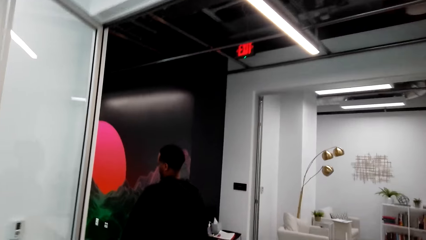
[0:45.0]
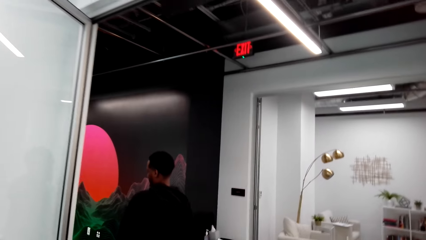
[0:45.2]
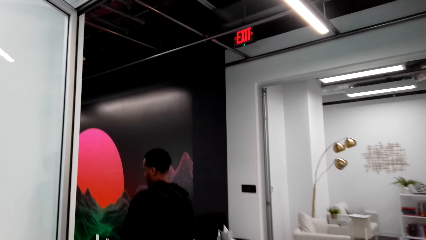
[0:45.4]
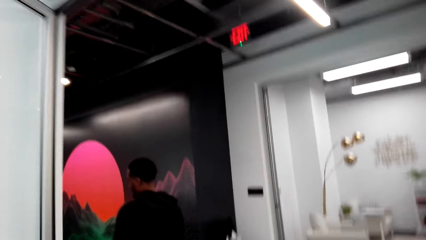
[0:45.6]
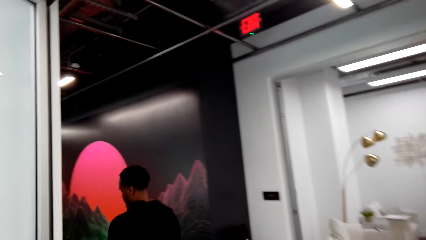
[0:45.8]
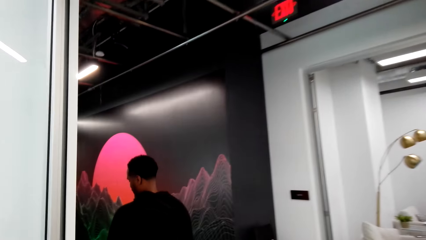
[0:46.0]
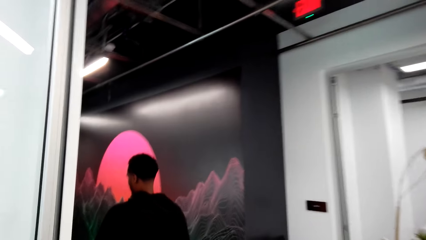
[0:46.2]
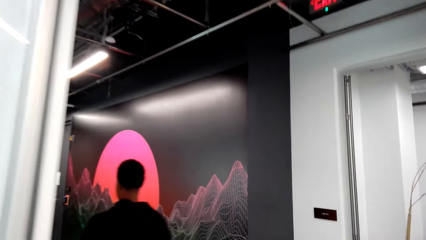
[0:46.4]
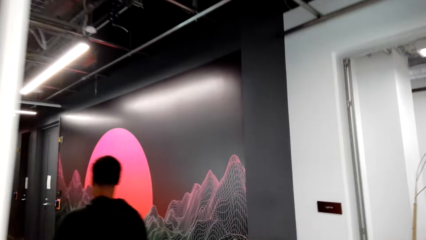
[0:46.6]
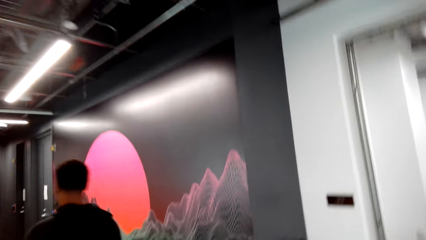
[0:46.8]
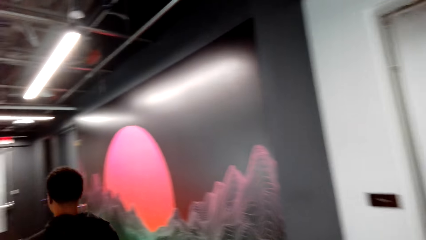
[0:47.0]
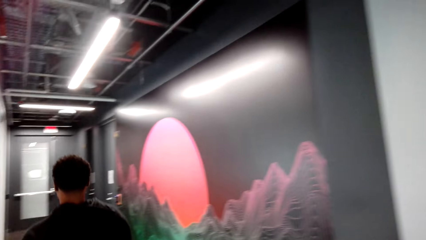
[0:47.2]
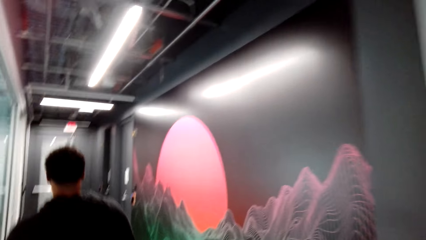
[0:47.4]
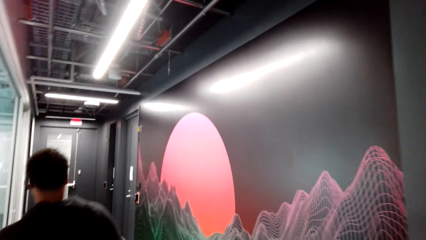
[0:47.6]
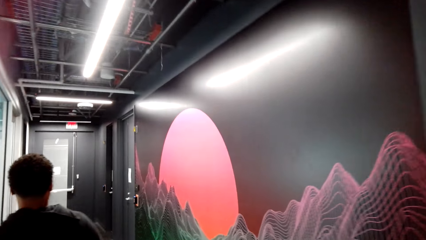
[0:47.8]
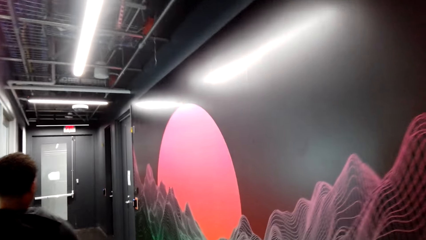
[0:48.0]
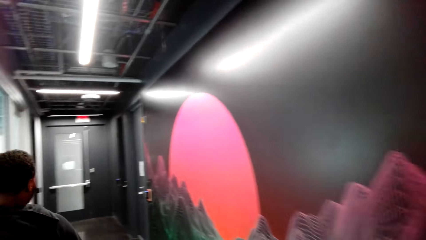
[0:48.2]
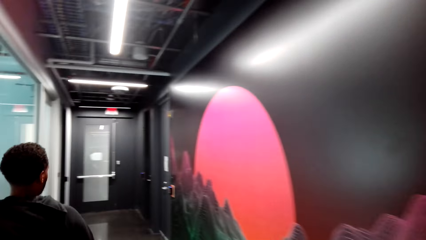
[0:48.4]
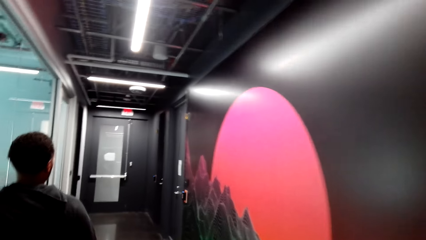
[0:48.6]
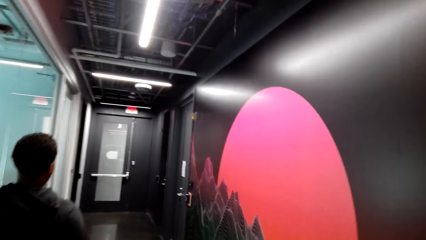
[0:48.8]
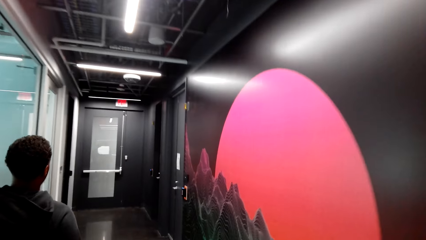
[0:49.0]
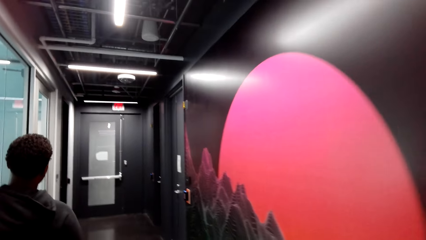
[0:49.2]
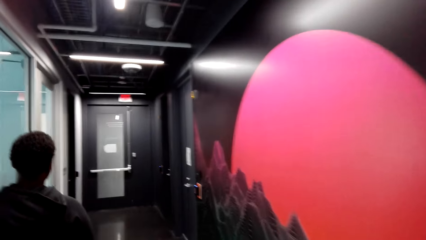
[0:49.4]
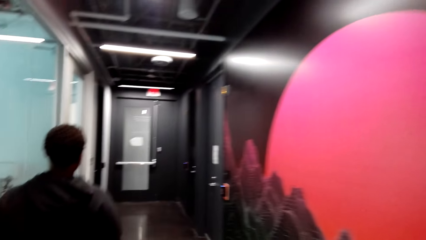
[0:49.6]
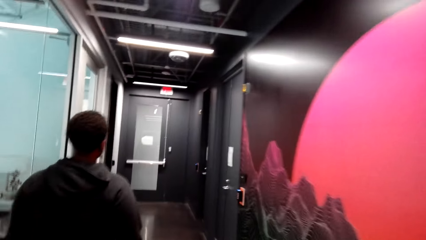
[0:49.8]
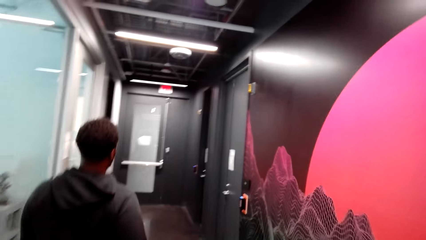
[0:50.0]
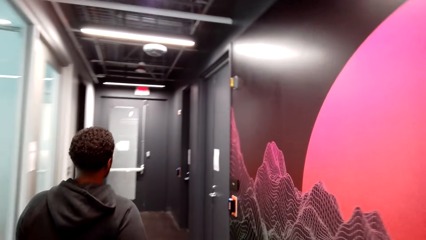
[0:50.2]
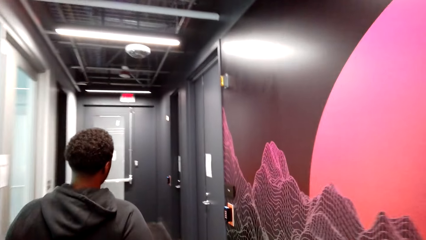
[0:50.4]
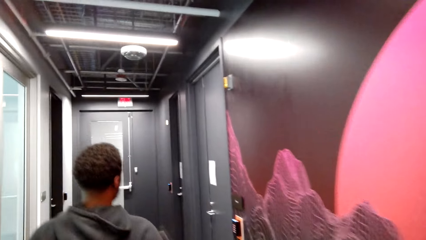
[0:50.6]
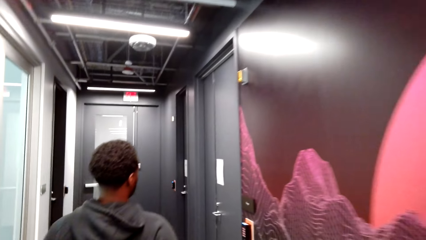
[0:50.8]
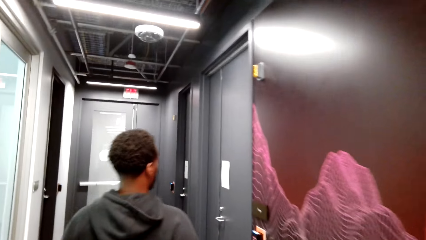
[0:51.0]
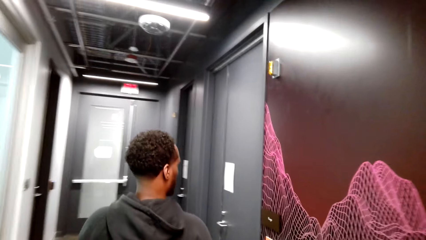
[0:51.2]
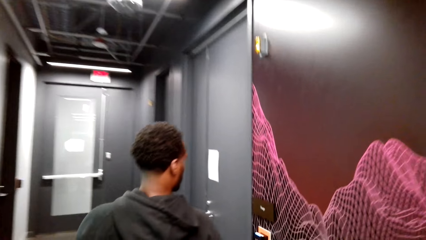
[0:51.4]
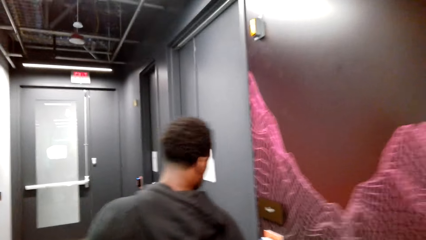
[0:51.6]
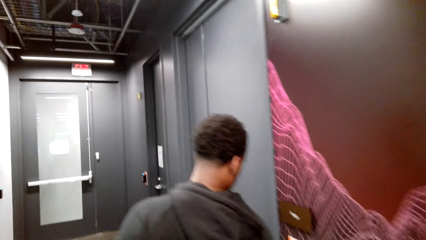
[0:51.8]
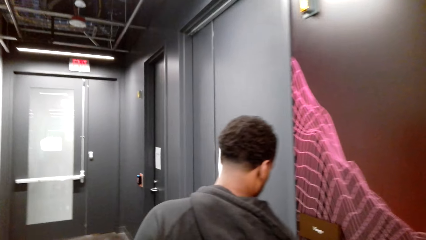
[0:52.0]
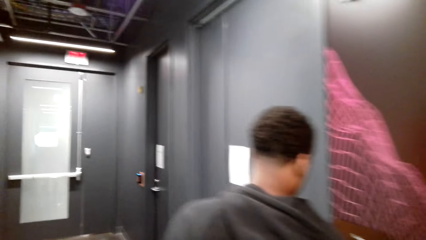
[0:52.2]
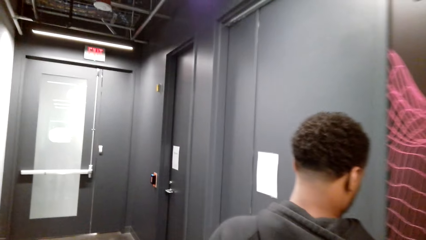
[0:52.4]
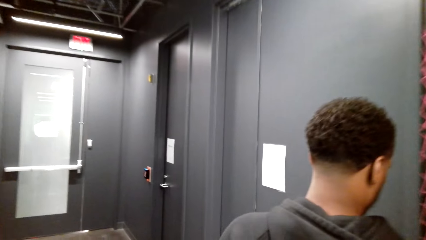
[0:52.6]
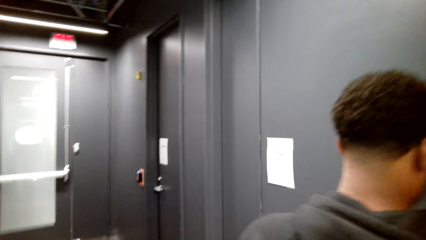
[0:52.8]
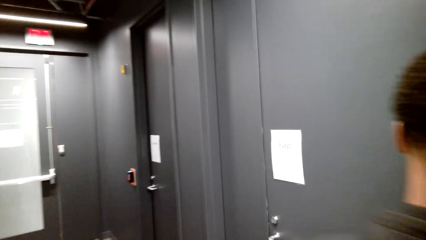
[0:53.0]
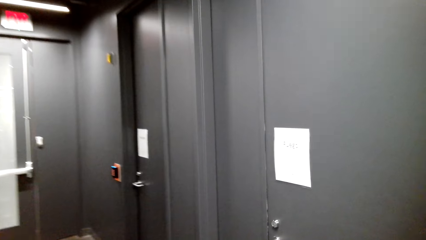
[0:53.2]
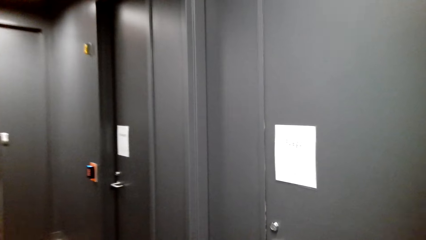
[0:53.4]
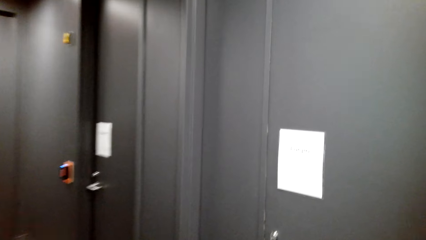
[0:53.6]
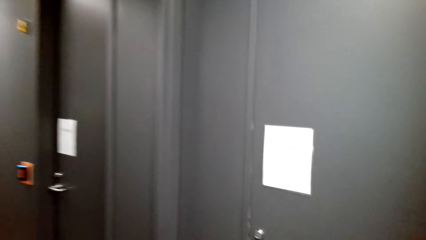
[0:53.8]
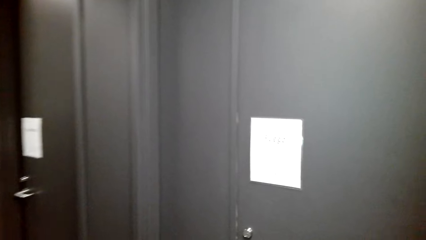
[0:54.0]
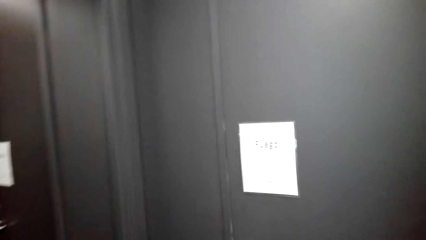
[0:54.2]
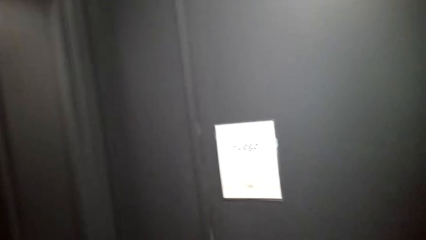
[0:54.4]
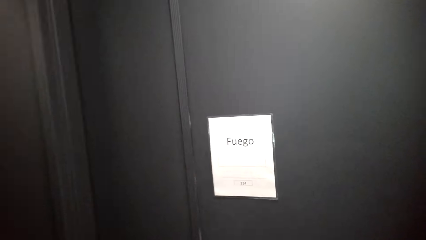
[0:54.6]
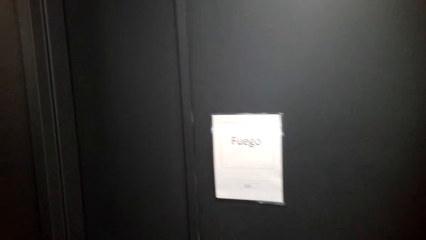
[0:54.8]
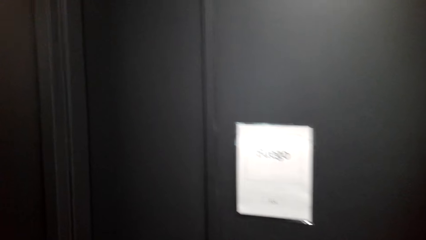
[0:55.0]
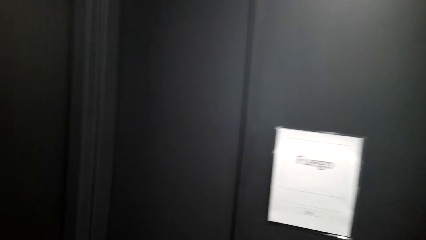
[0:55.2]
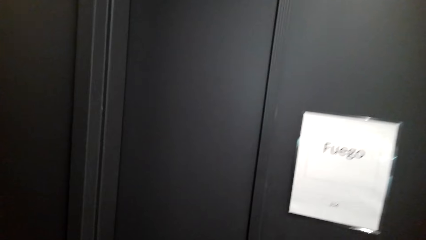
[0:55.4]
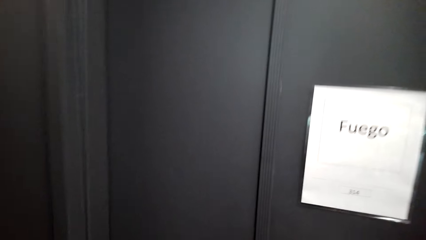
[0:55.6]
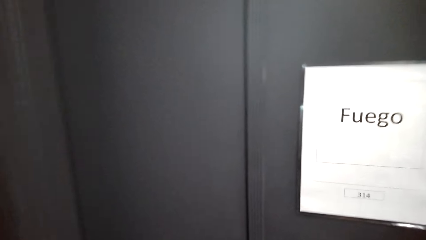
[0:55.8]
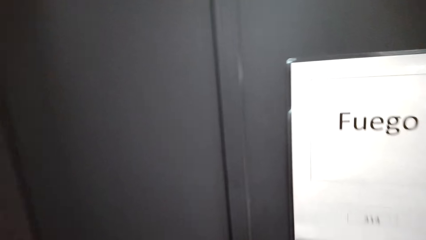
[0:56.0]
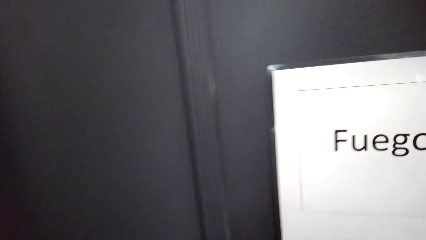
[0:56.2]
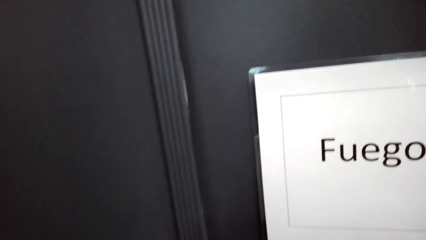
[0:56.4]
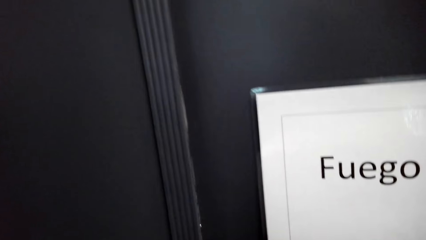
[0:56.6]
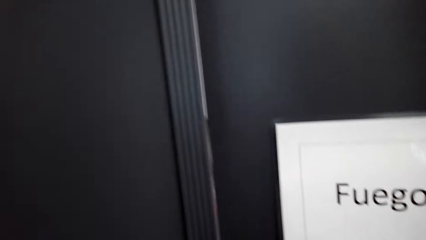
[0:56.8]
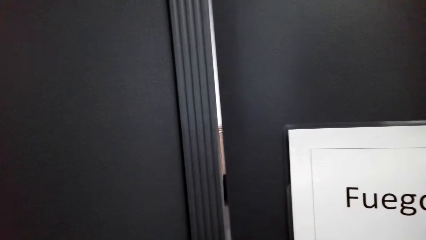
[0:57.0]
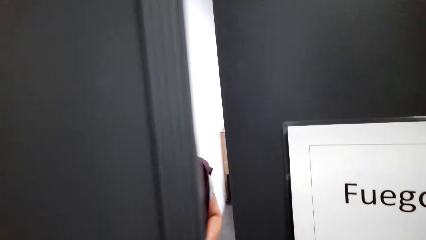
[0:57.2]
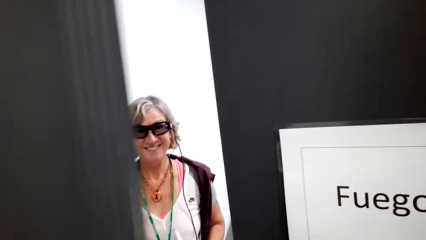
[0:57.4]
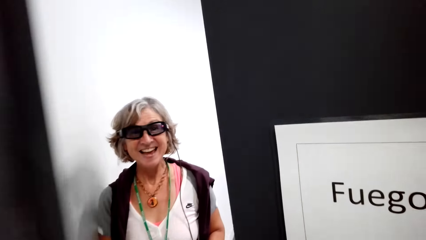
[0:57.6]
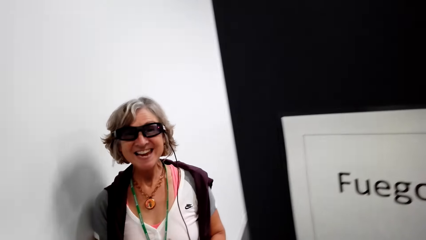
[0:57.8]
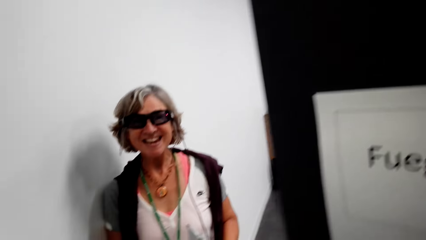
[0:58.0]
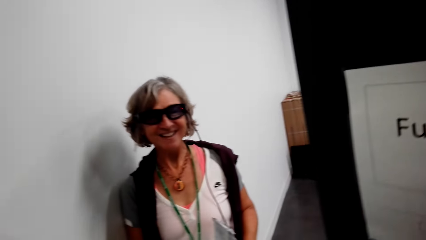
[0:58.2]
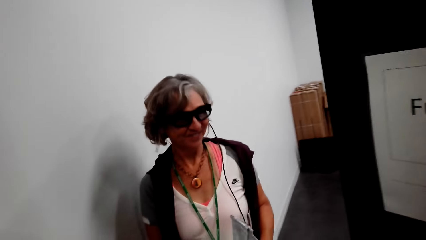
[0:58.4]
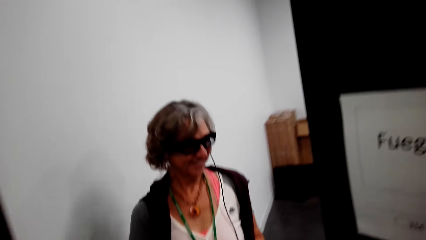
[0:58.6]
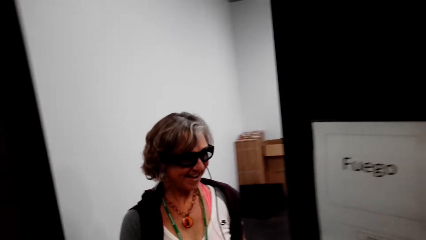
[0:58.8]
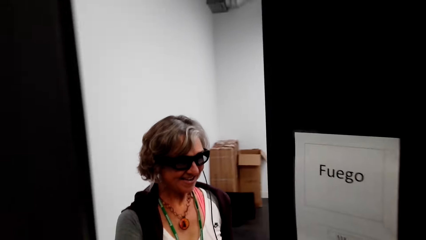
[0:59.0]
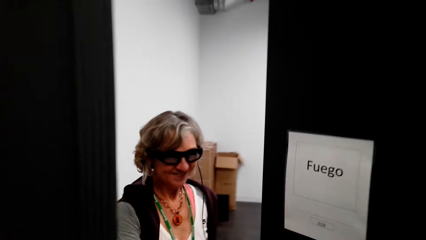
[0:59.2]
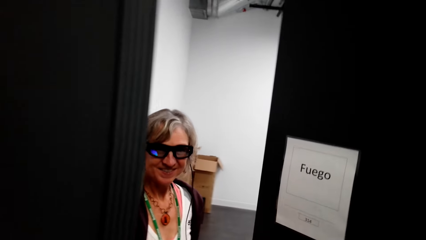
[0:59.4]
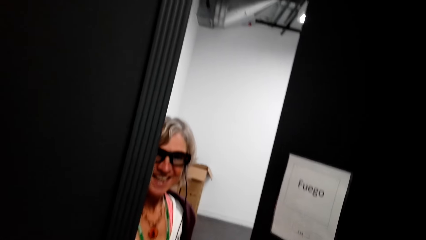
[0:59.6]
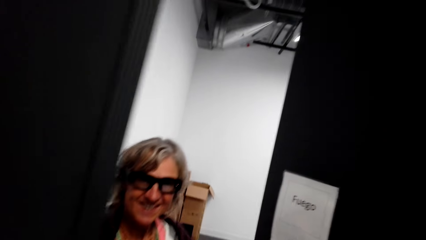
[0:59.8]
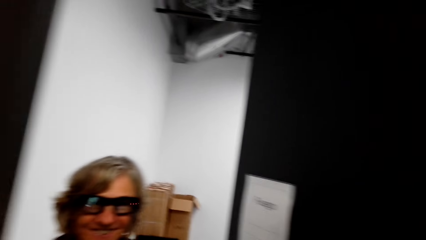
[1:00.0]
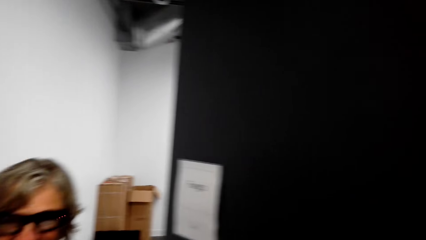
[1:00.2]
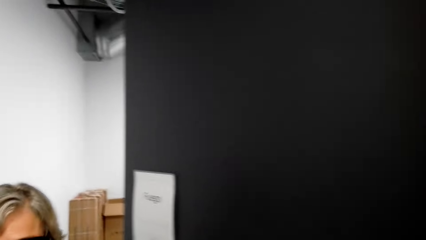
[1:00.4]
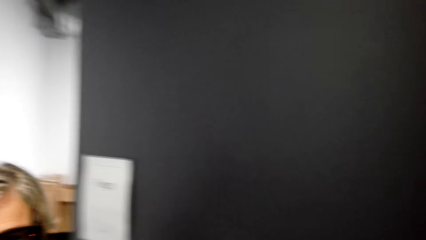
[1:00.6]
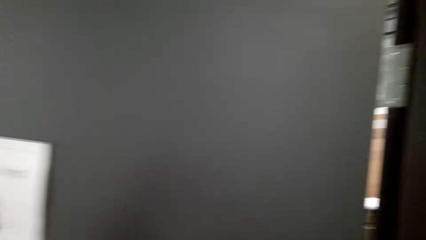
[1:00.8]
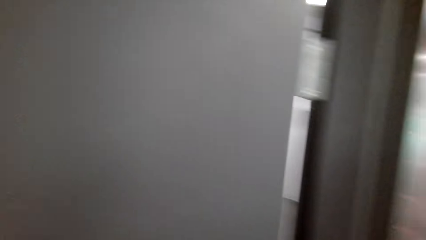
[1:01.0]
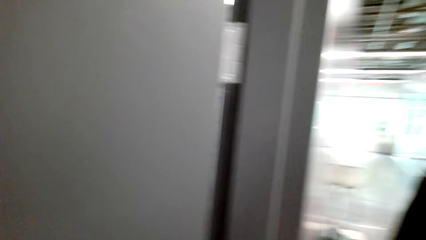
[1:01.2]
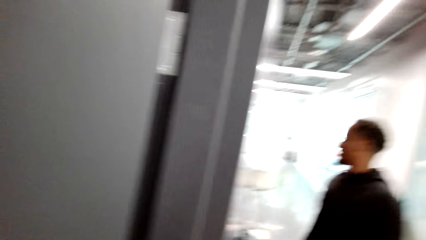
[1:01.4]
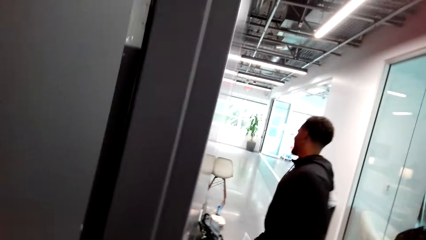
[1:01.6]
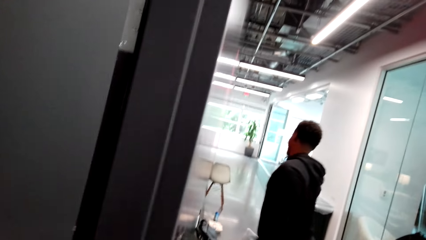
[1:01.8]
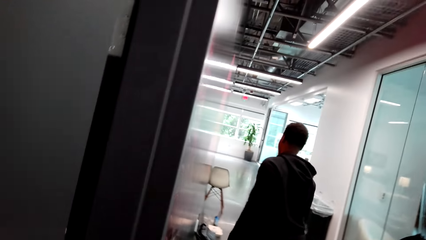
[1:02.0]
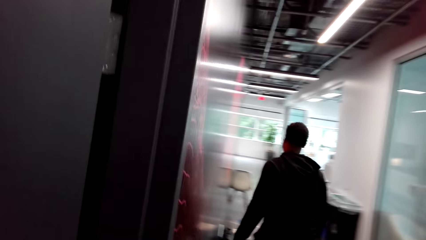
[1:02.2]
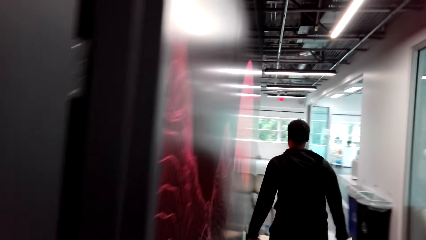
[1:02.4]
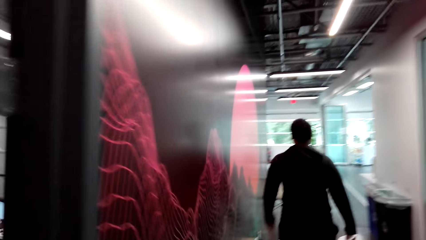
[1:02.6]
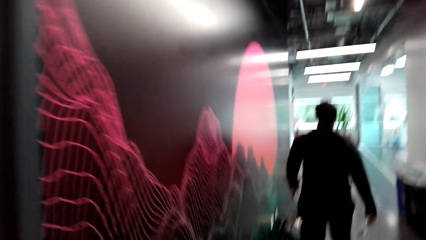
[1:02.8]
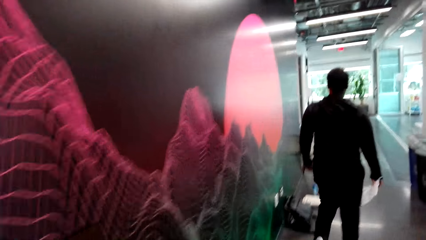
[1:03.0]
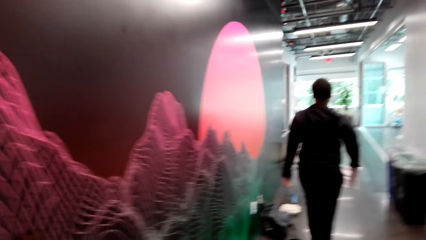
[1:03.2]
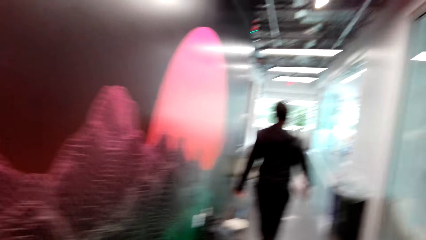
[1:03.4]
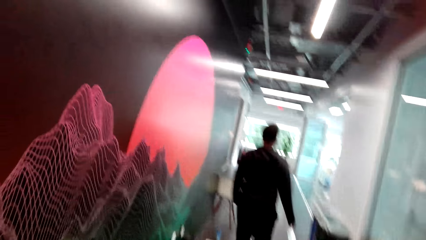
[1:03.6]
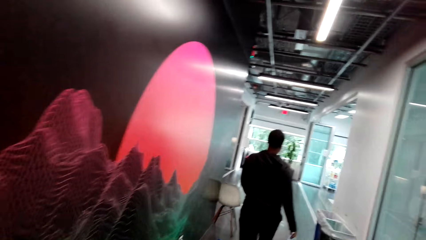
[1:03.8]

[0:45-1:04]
The camera wearer looks at a lady. They look on the lift. They look around and talk with the lady. They talk with the lady again, look around and walk around.
